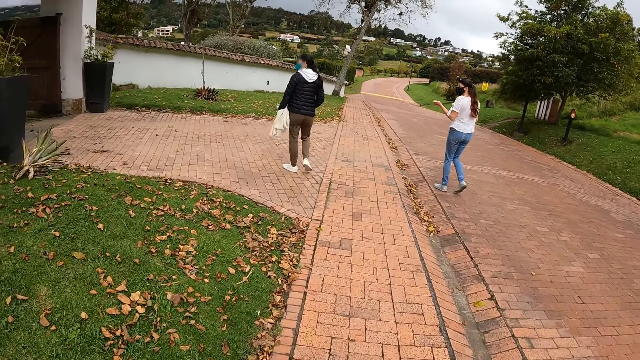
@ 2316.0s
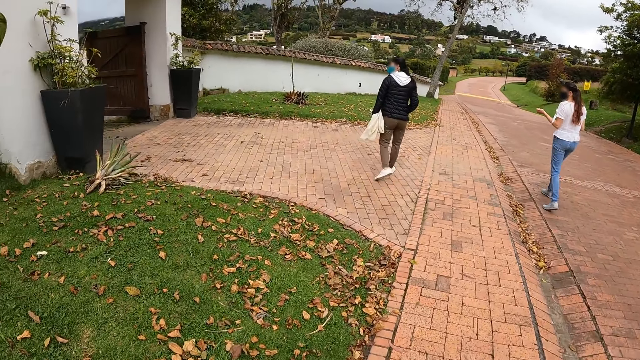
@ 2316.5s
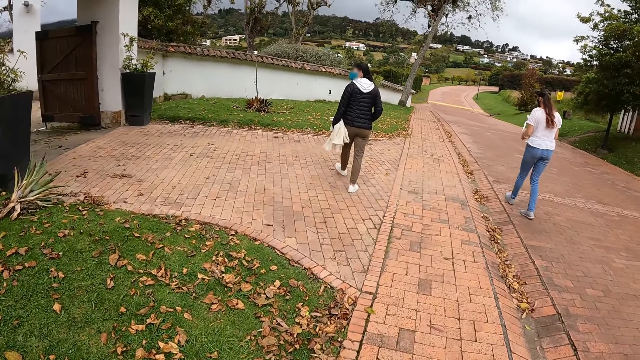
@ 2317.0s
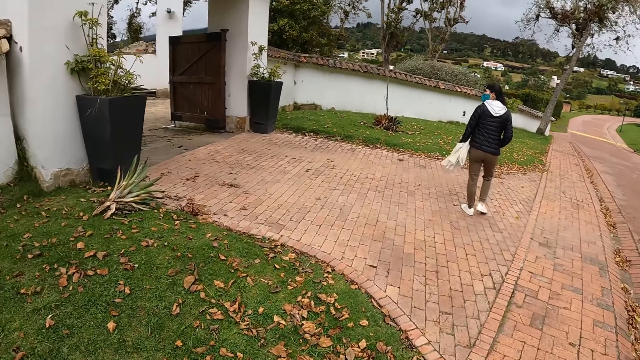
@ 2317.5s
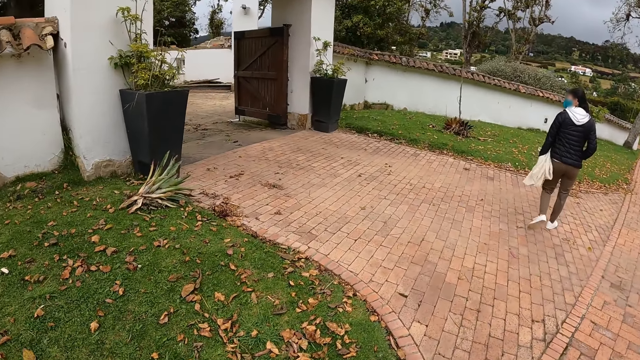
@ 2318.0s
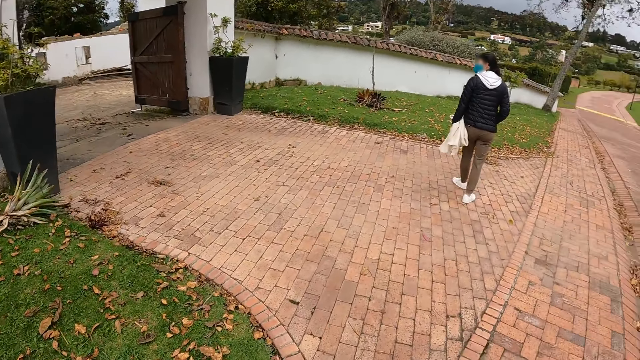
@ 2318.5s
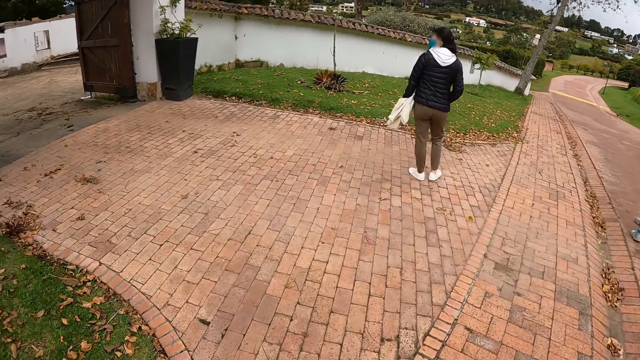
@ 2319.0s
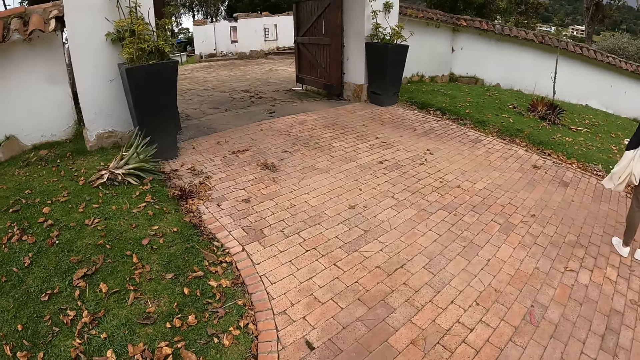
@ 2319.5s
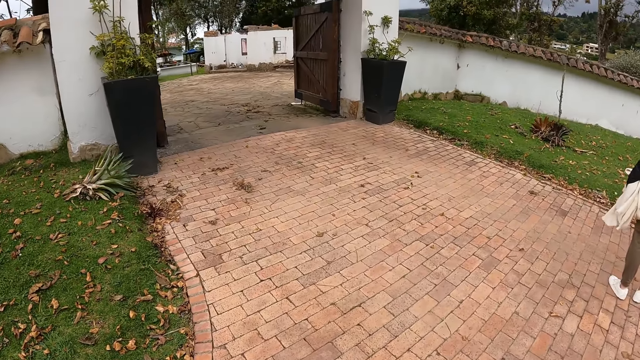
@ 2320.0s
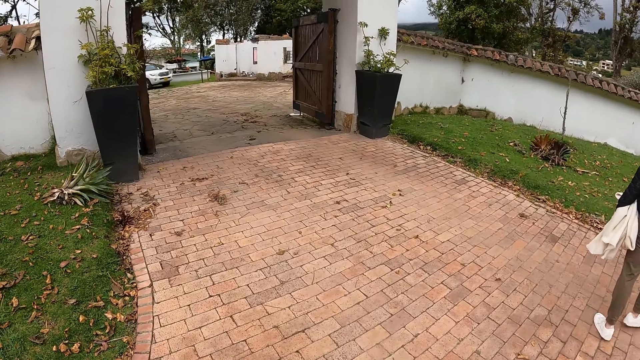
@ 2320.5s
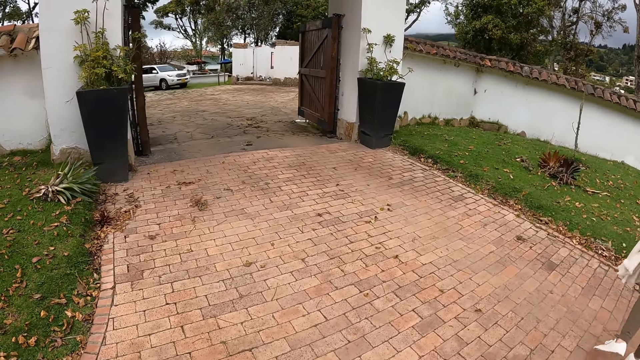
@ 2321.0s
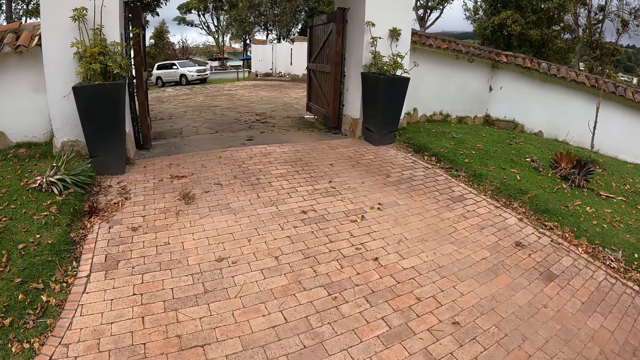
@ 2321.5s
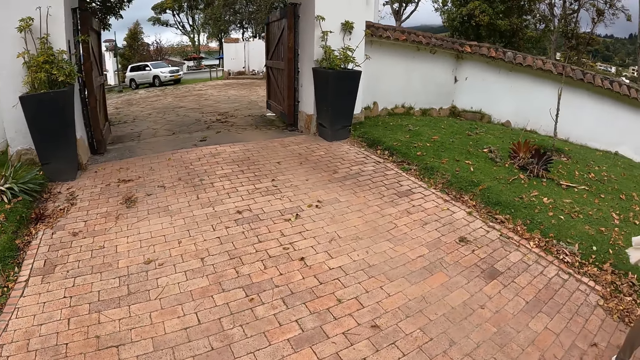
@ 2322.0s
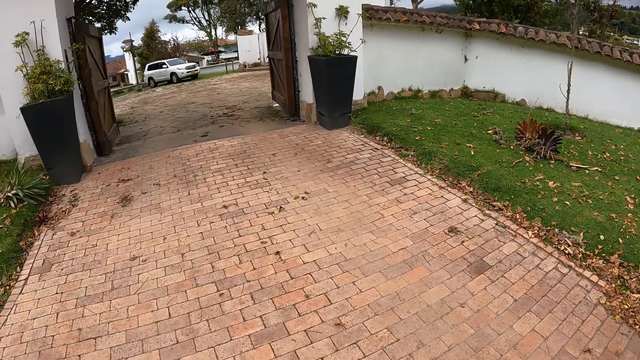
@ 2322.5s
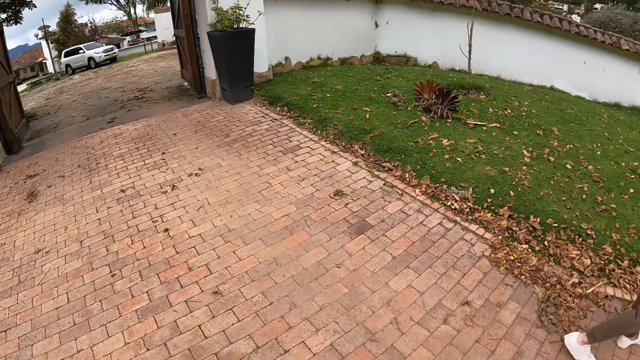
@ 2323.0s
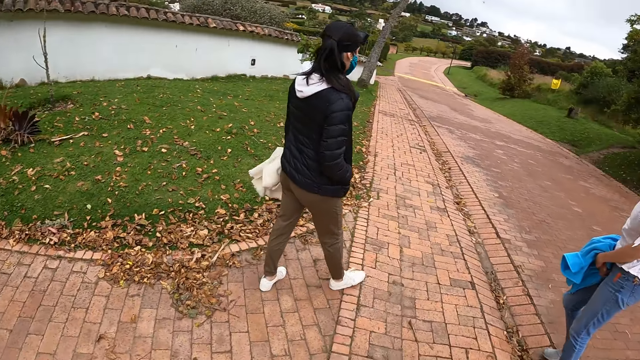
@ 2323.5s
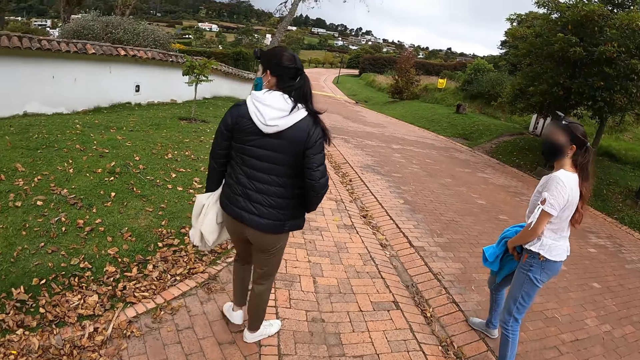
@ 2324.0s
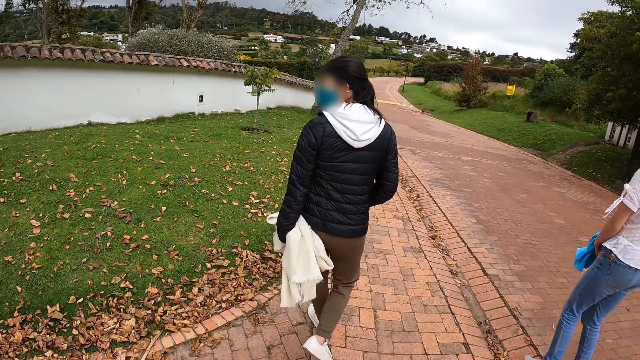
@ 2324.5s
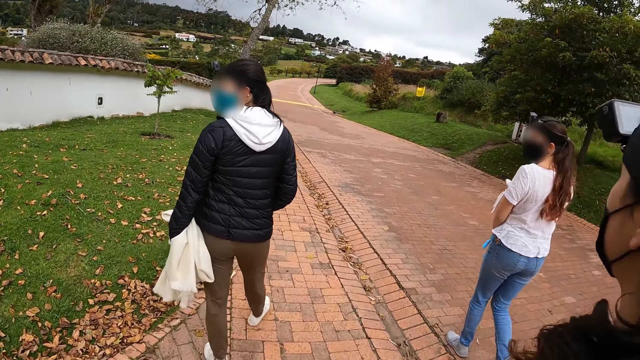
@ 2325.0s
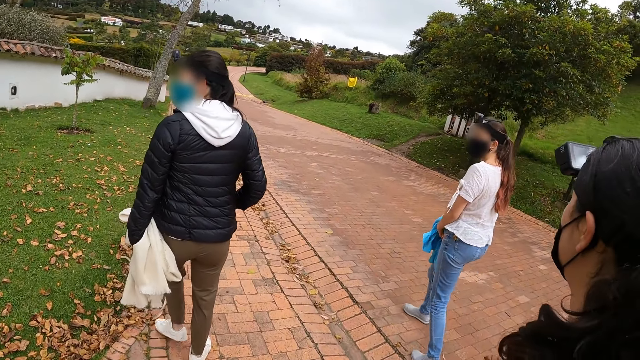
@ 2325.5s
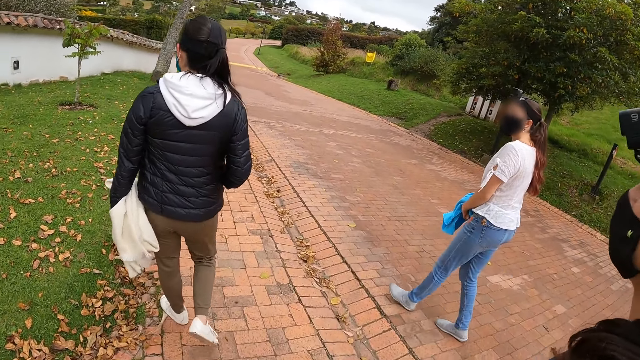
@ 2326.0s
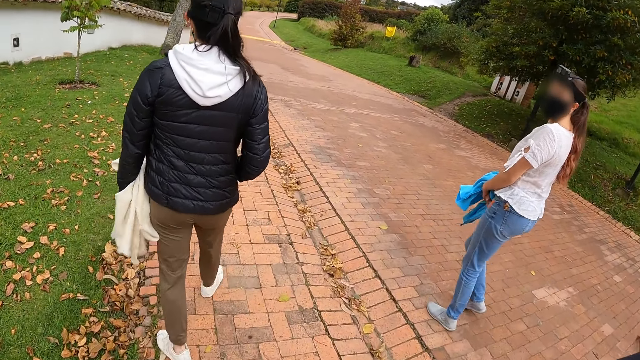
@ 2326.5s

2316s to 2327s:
The camera wearer looks around. A woman walks on the driveway. Another woman walks on the driveway. The camera wearer and three persons walk along the road.

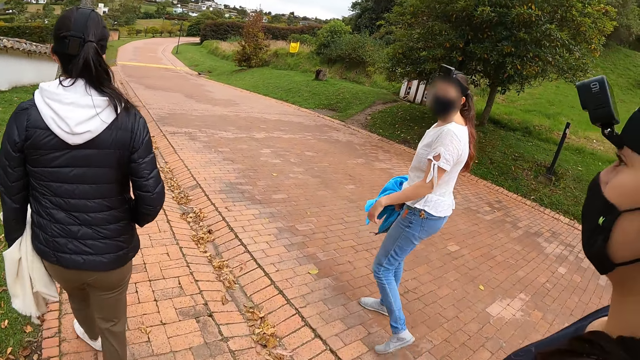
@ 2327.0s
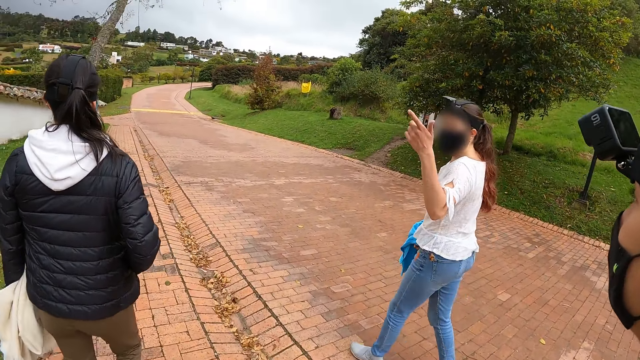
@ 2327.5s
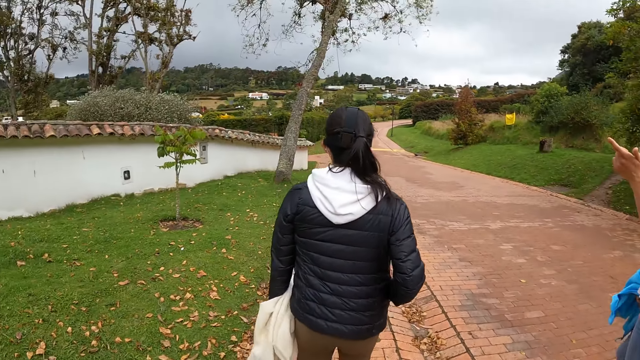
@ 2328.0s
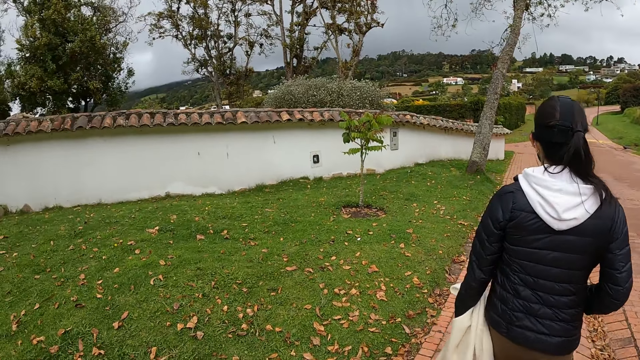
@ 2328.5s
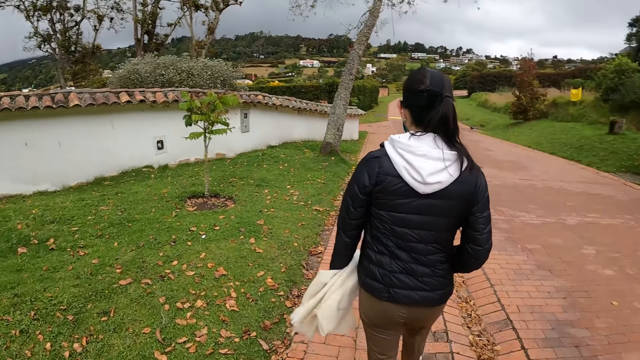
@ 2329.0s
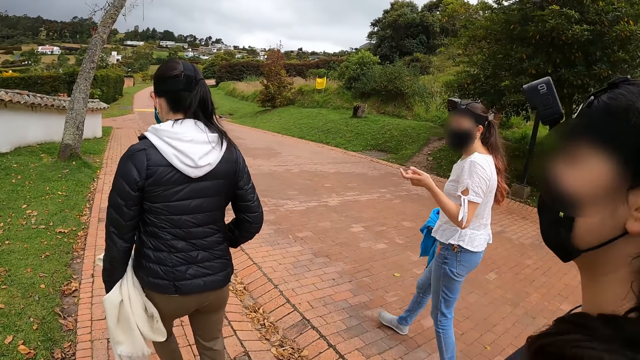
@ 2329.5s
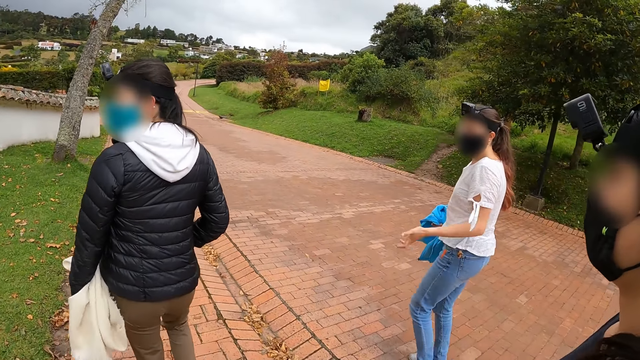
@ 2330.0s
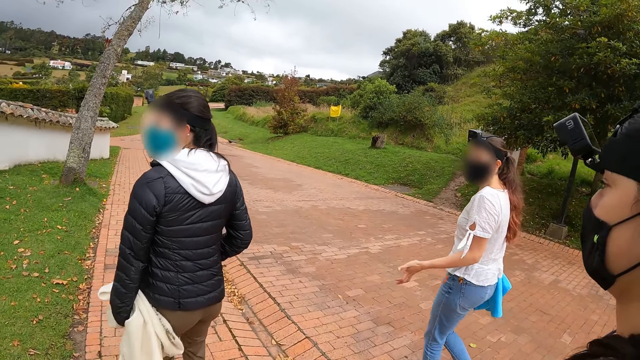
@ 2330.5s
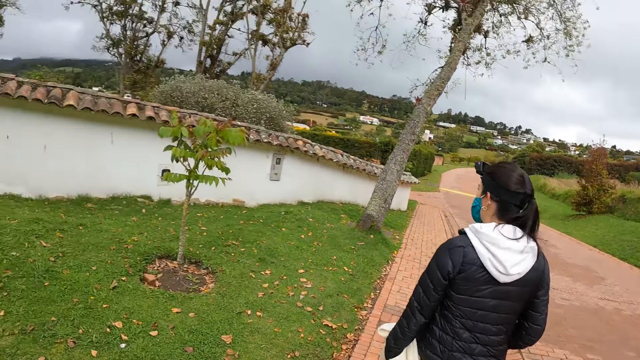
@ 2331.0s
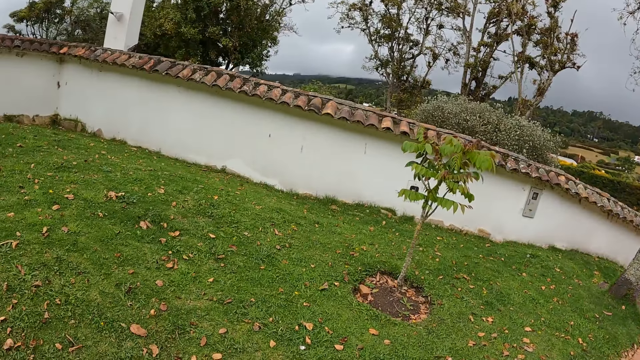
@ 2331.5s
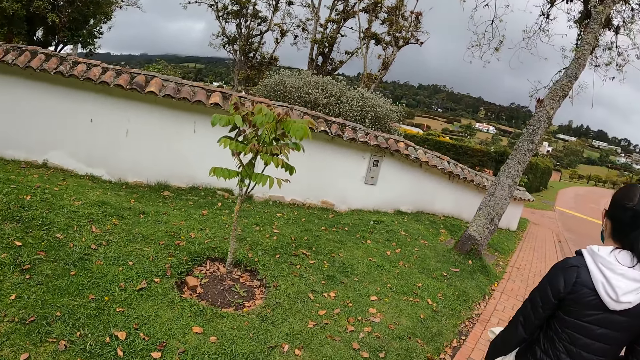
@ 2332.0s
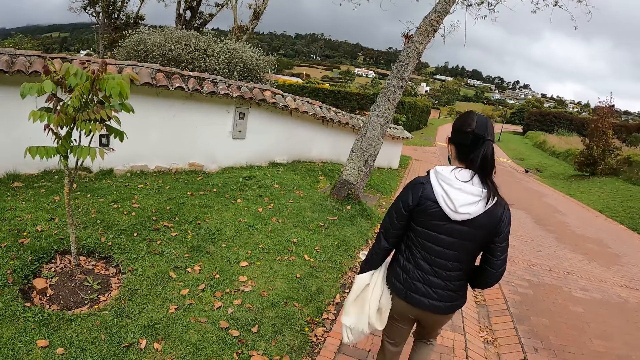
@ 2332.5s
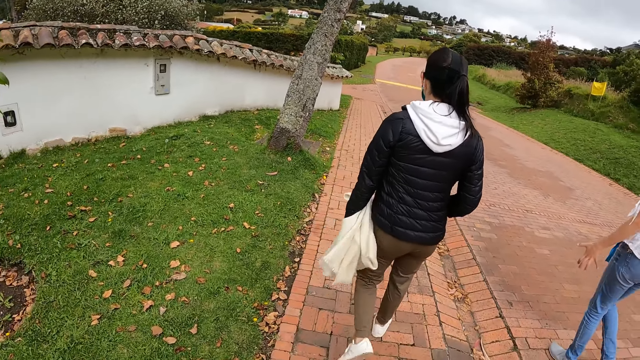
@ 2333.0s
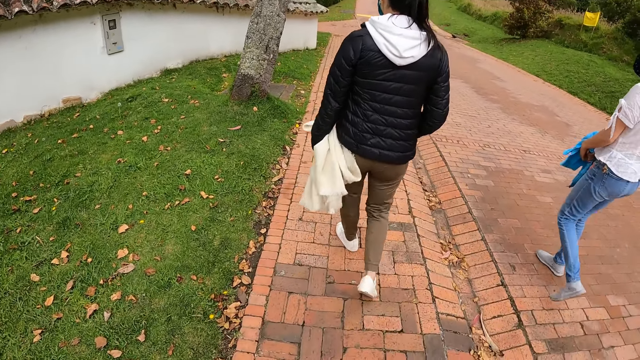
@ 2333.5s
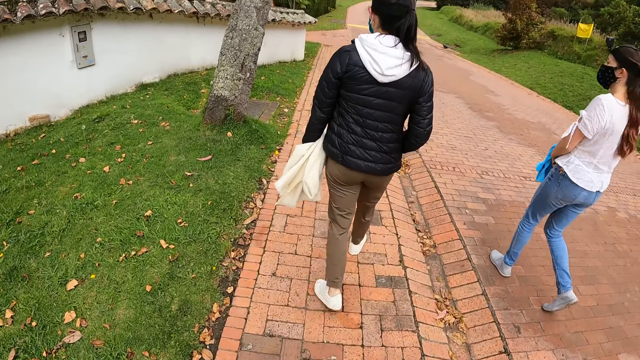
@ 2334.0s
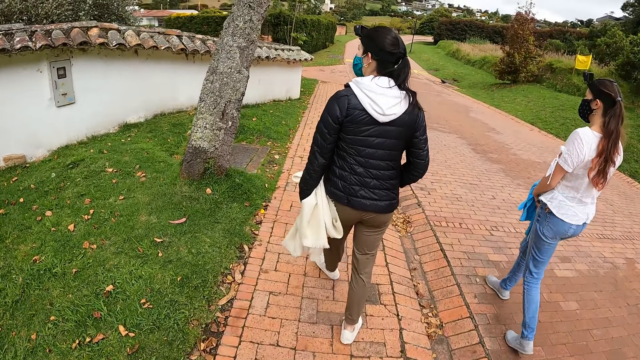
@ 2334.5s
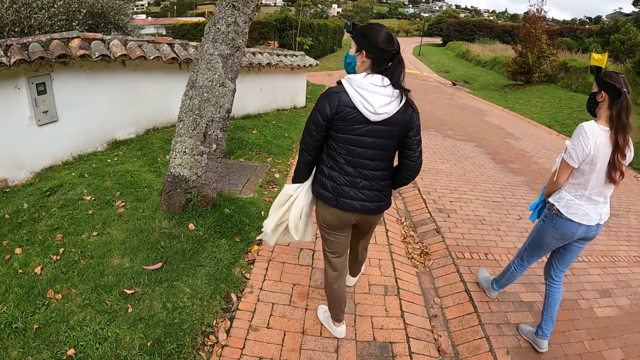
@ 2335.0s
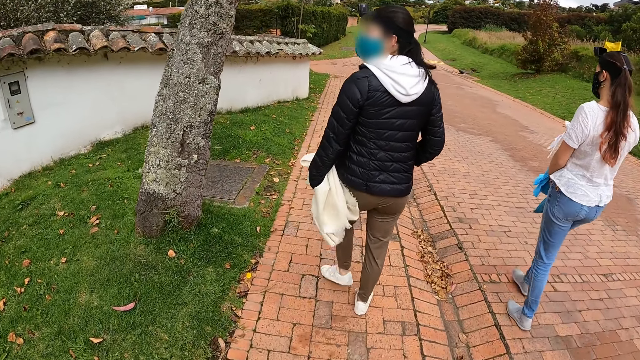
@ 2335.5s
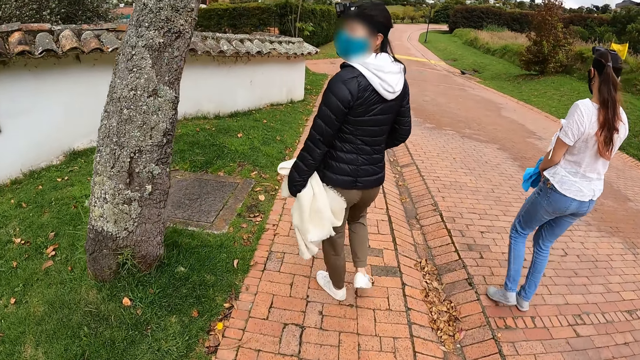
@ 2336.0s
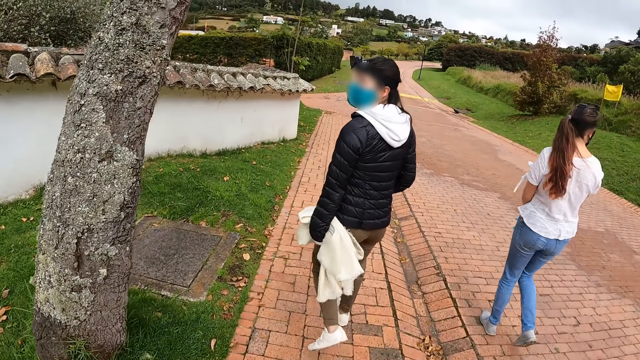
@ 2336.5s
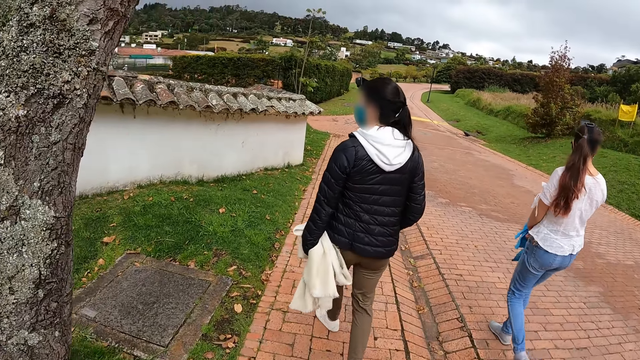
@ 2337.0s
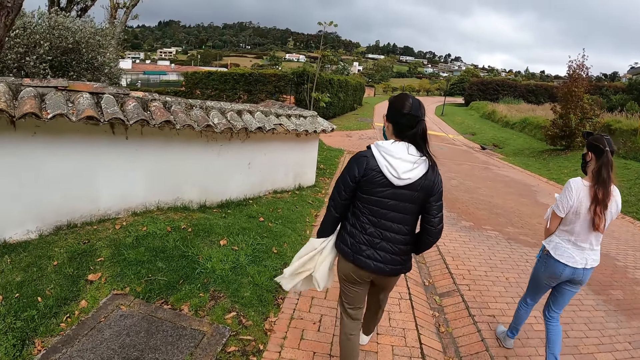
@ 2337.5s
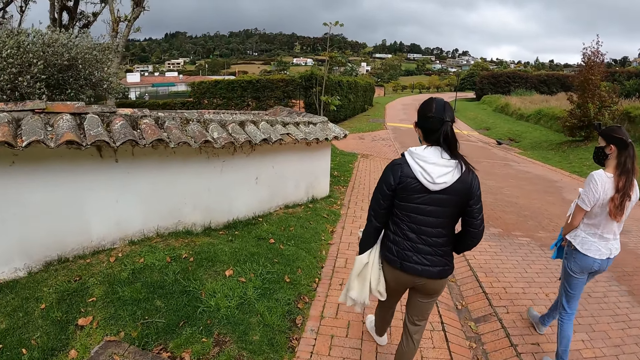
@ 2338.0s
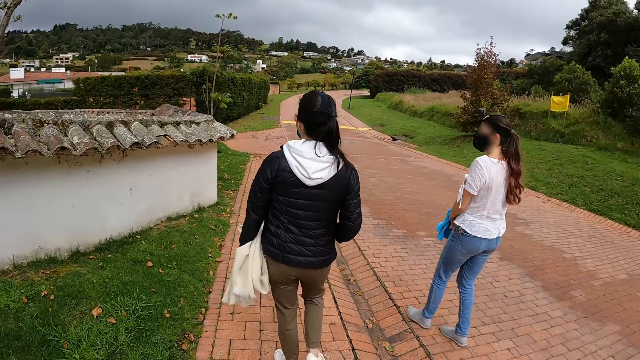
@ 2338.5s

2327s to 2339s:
A woman interacts with the camera wearer and two other women. A person raises her hand. The camera wearer looks around. The camera wearer and three persons walk along the road. They look around. The camera wearer and the three persons walk along the road.
